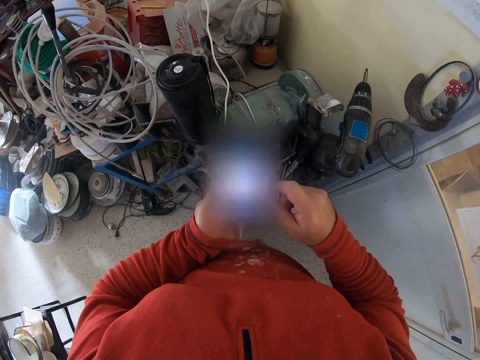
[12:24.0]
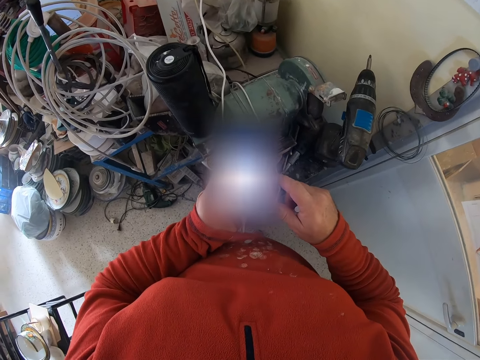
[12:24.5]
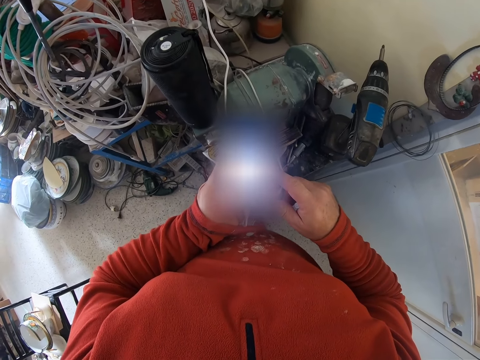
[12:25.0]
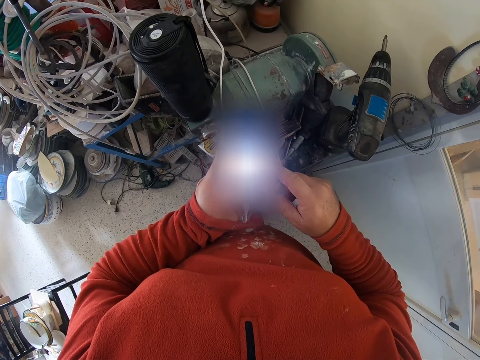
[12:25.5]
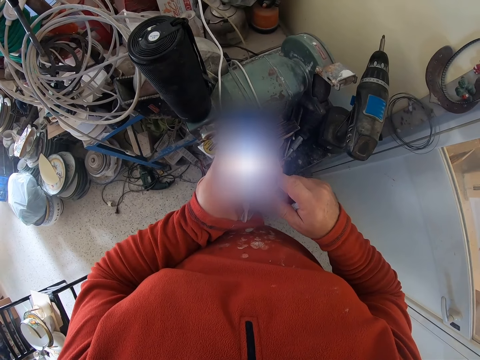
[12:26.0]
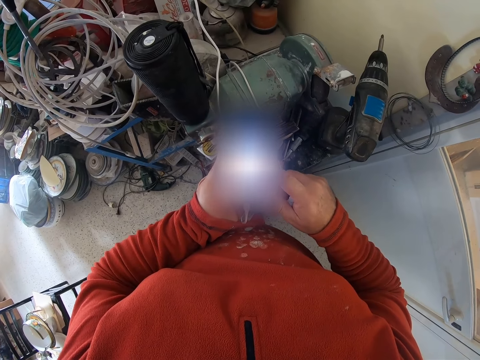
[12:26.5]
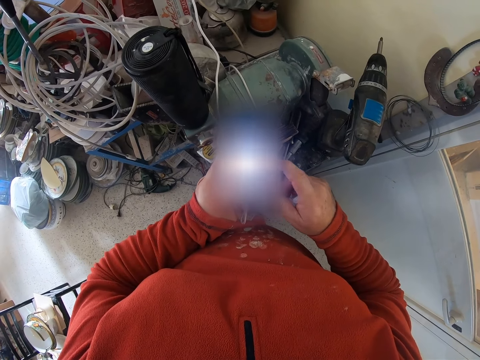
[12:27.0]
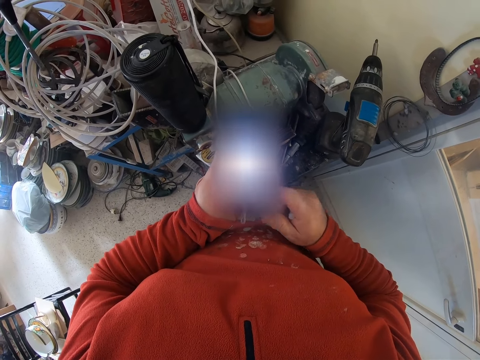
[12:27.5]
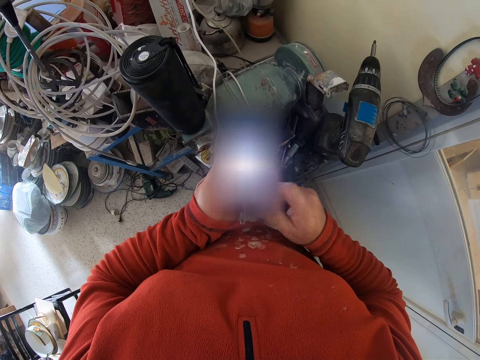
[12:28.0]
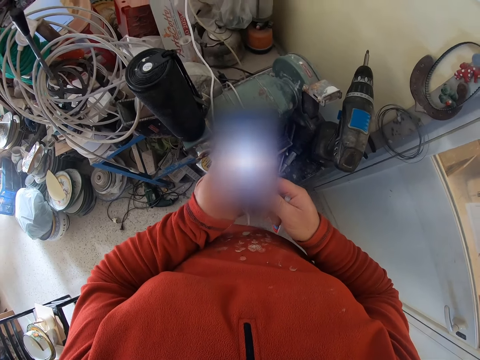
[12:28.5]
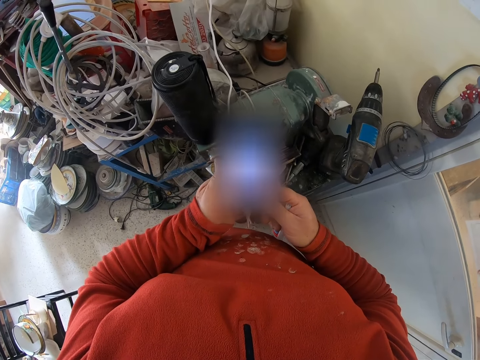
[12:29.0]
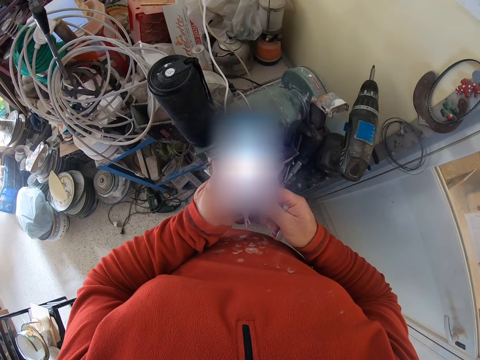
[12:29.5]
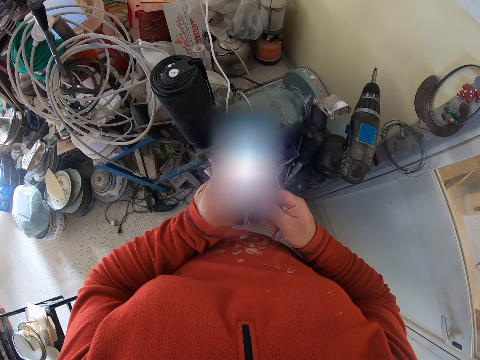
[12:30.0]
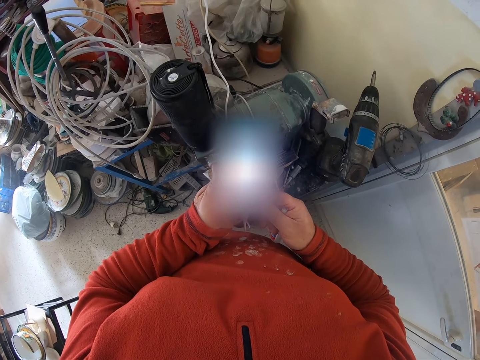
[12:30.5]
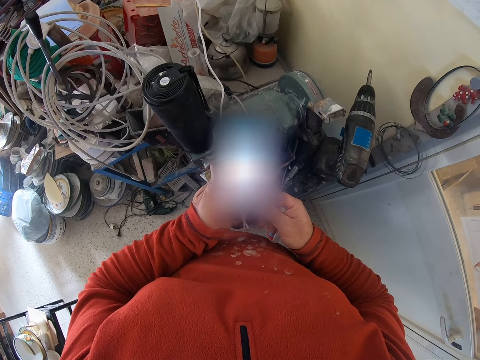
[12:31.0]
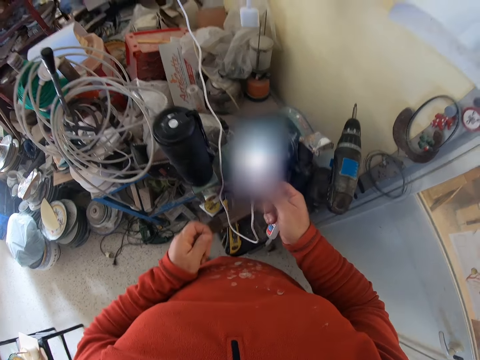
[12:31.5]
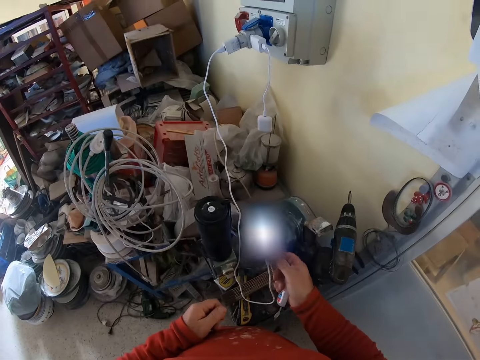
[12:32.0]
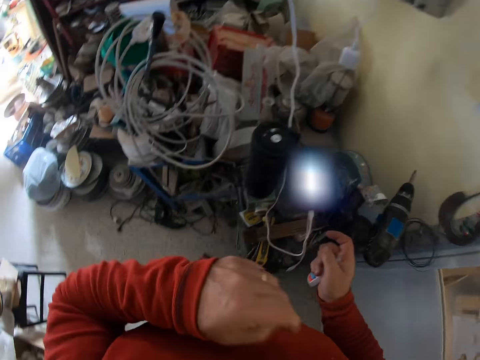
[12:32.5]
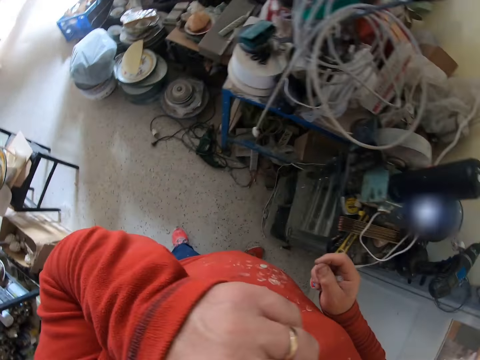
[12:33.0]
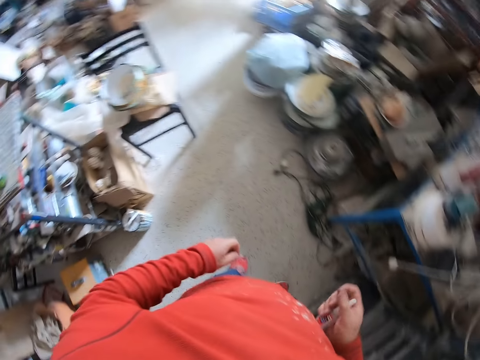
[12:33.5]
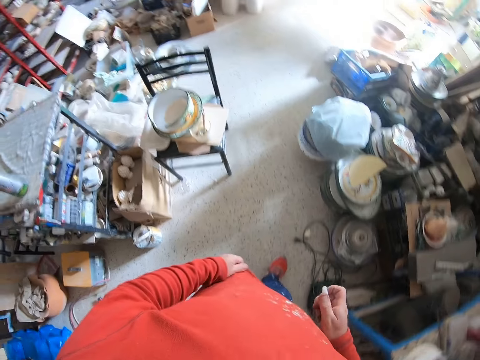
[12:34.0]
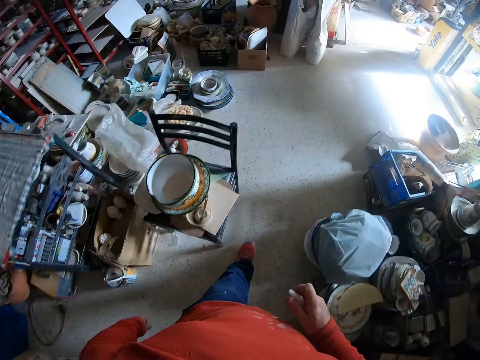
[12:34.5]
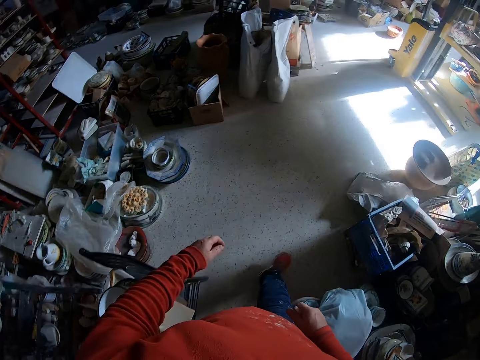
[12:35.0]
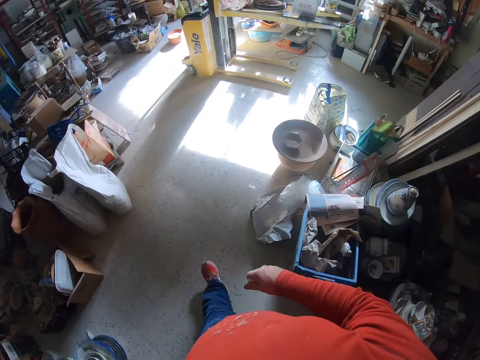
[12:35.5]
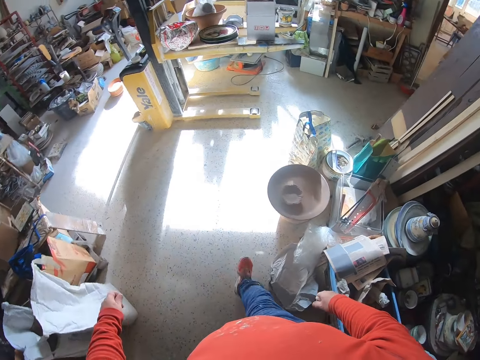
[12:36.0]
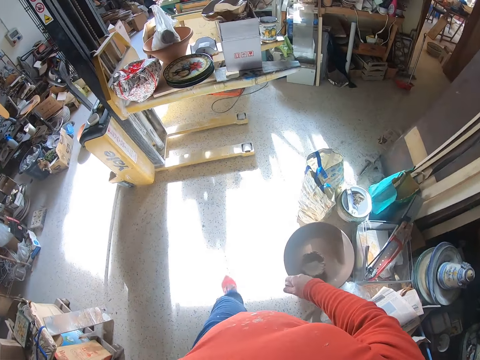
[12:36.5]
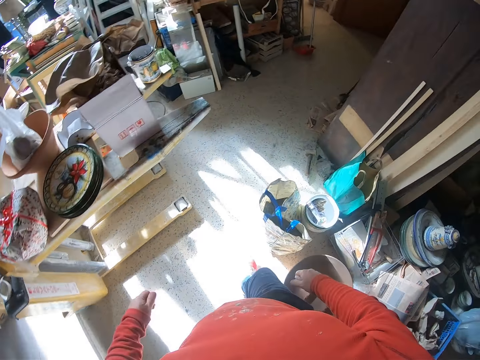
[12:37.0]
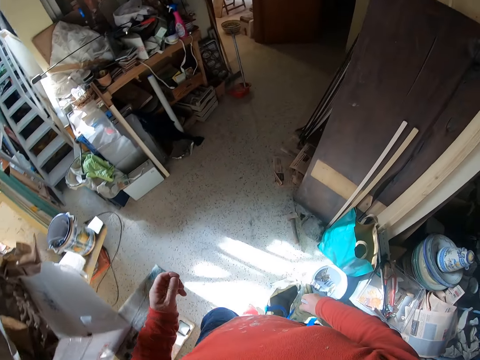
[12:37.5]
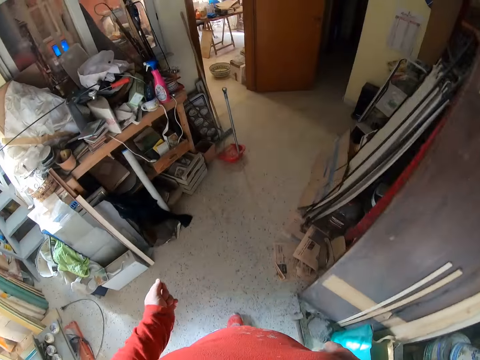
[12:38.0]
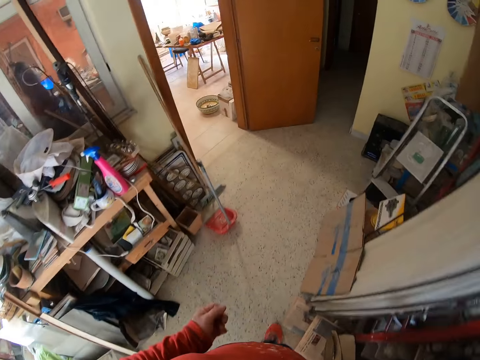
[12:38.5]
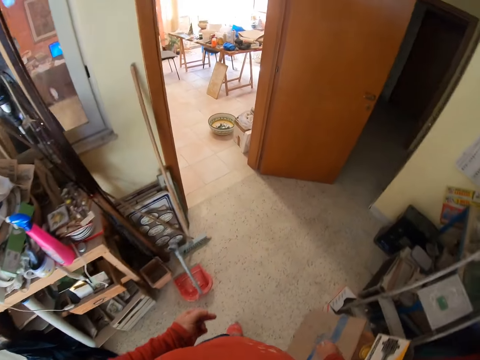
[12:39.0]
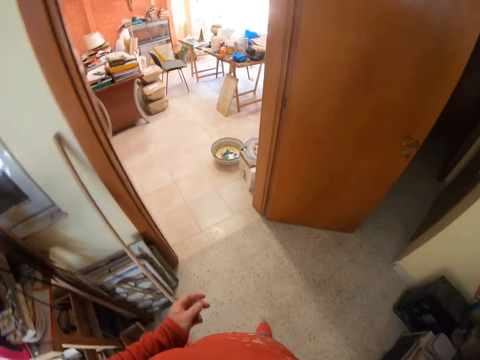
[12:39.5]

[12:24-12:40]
The camera wearer scrolls the phone. He places the phone on the table. He lifts his hand and puts down his hand. He moves around the workshop.

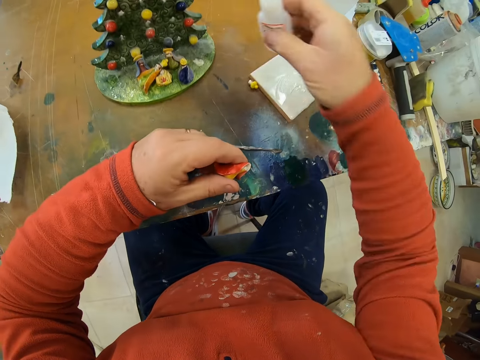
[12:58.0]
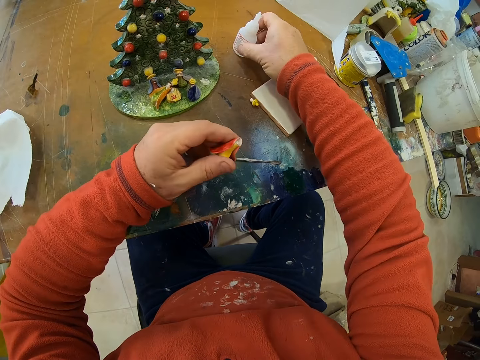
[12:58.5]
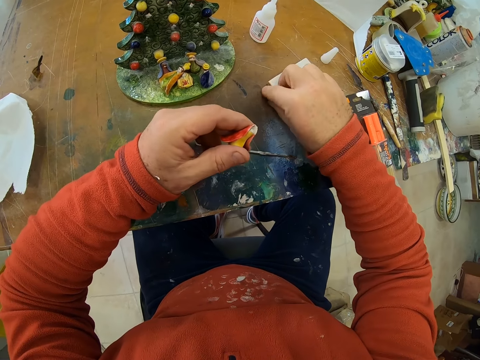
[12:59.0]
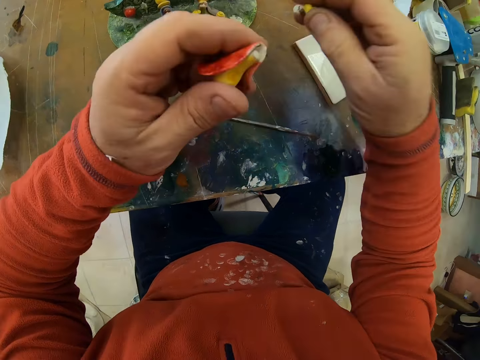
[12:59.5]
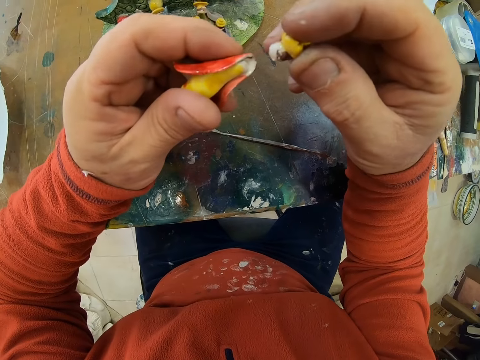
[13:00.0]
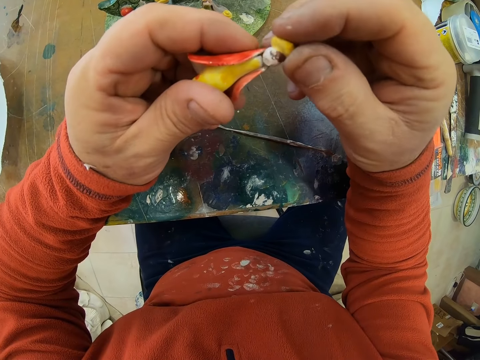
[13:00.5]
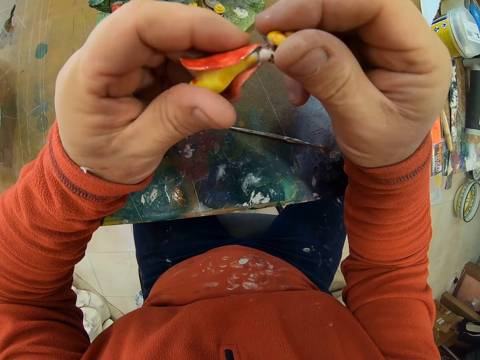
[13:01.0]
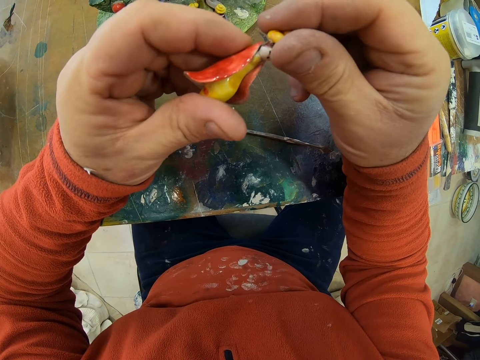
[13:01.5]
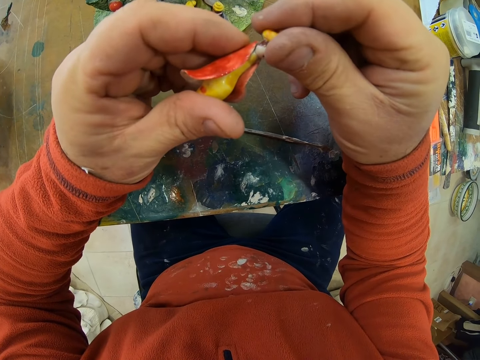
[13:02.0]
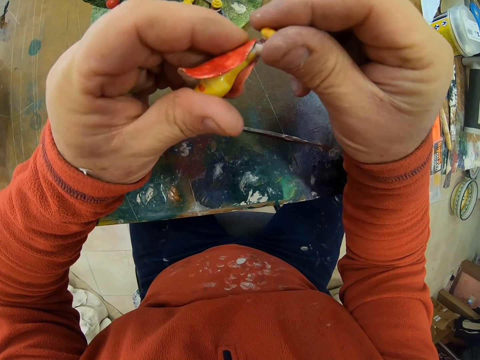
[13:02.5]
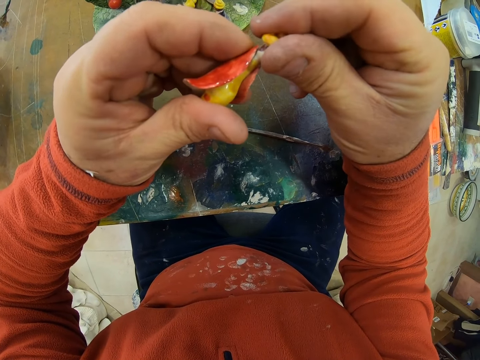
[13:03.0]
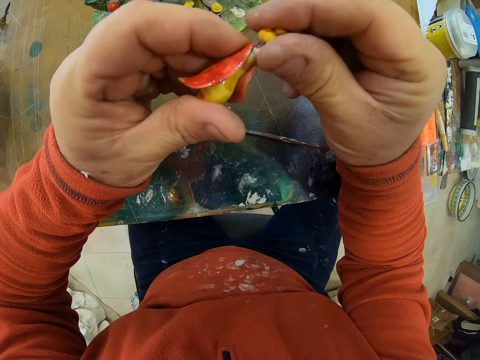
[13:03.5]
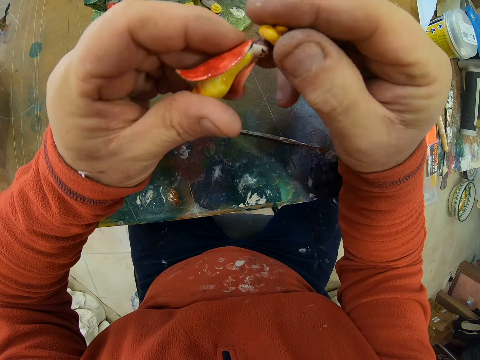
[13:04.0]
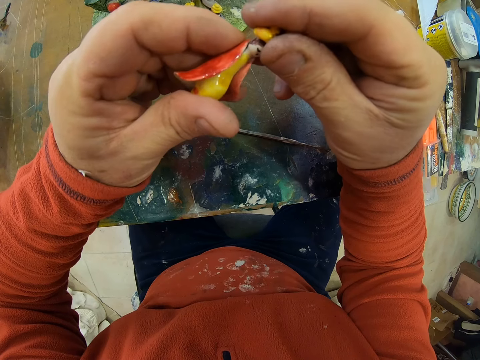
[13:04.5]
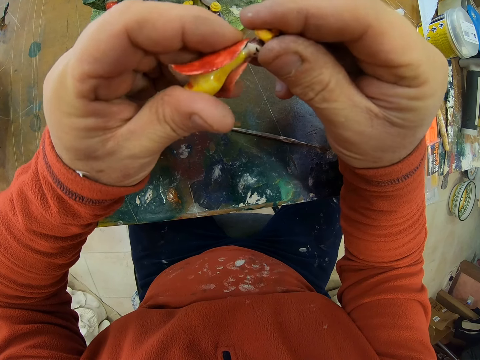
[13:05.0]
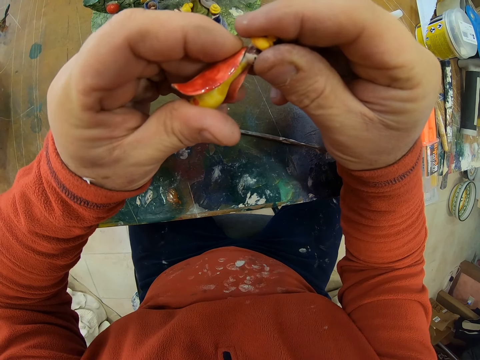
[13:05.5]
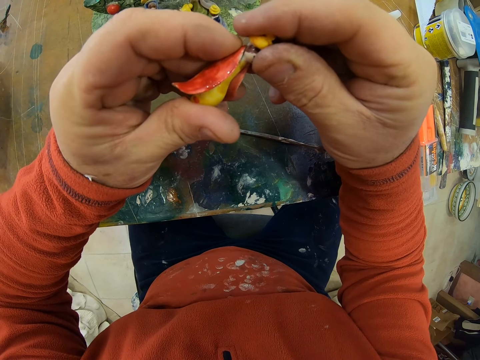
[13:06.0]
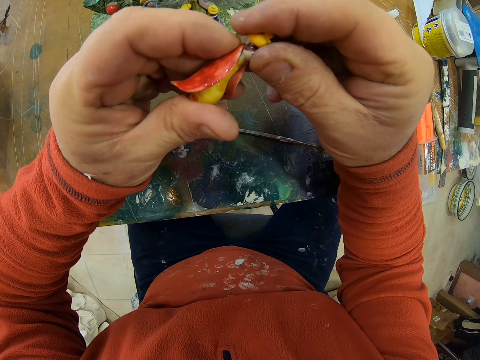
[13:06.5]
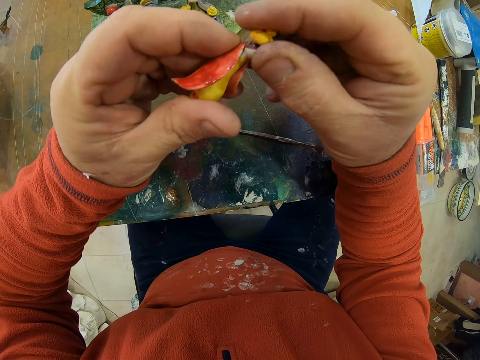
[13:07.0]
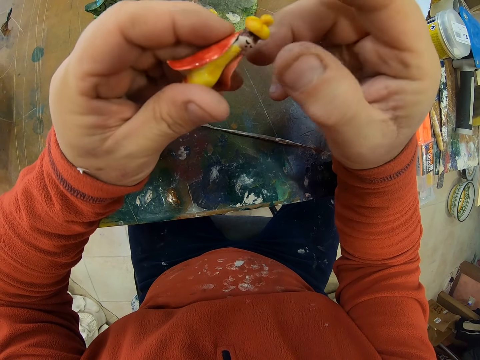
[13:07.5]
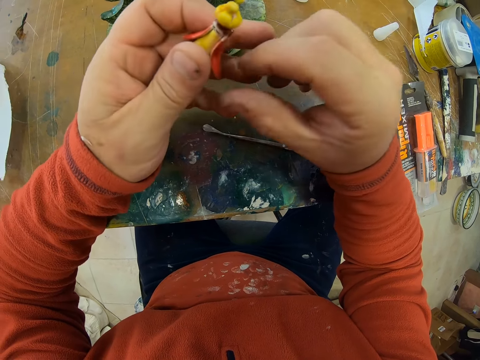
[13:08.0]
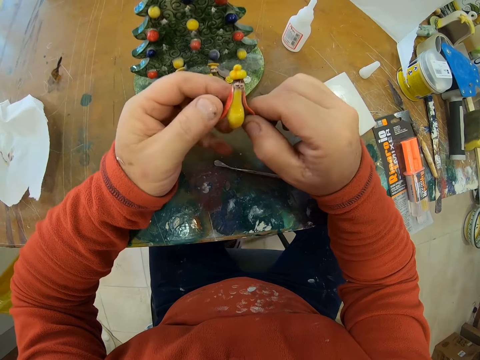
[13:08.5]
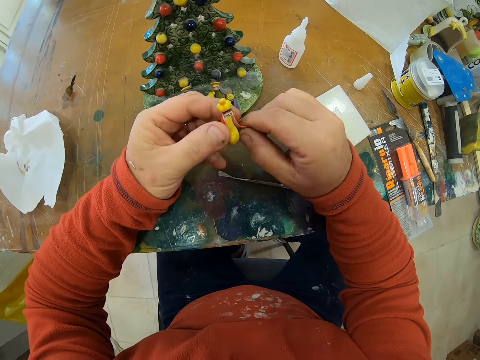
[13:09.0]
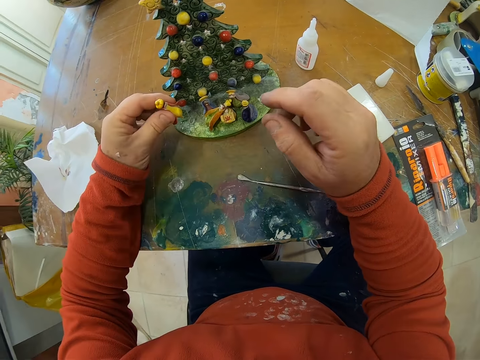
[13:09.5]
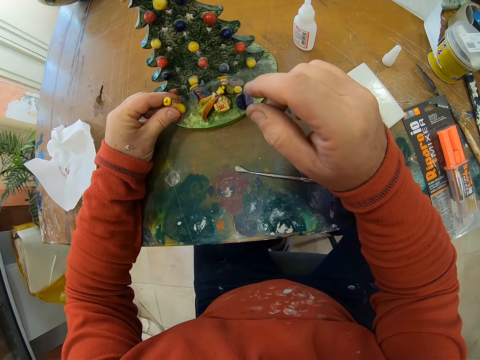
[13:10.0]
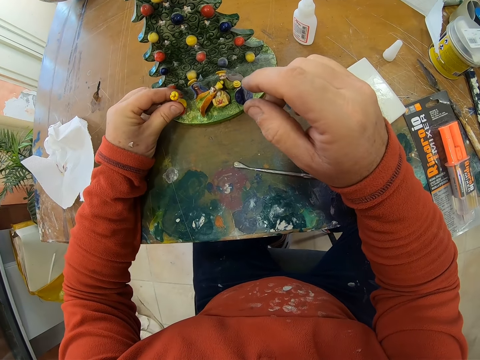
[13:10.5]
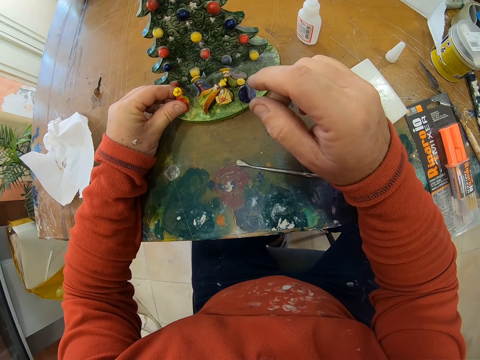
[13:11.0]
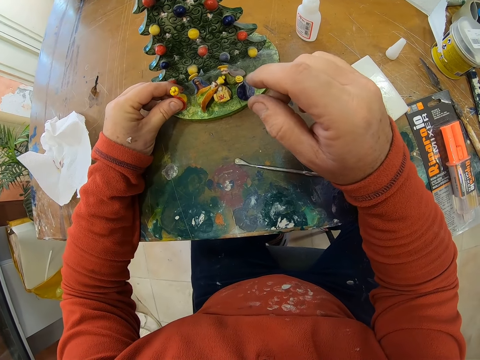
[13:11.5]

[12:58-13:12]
The camera wearer places the super glue on the table. They pick up the other part of the flower decor. They fix the two parts of the flower decor. They place the flower decor on the table.
